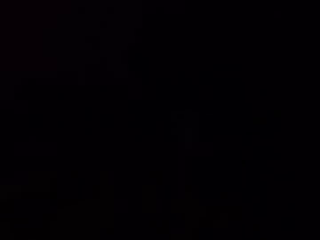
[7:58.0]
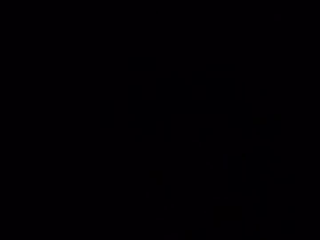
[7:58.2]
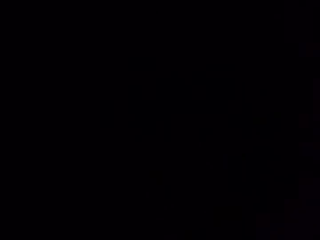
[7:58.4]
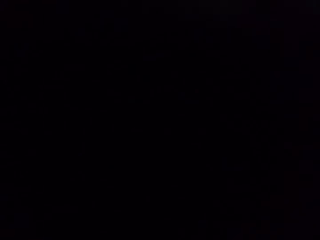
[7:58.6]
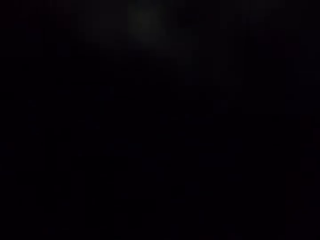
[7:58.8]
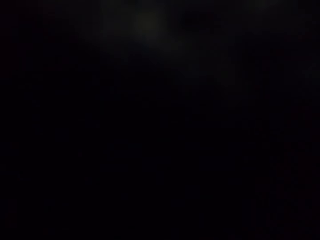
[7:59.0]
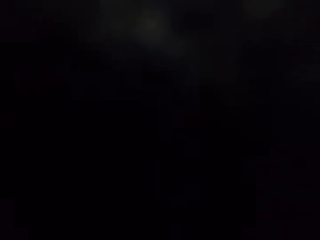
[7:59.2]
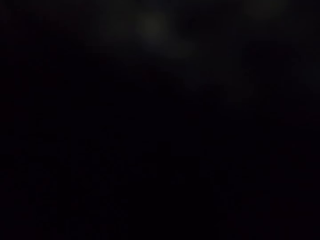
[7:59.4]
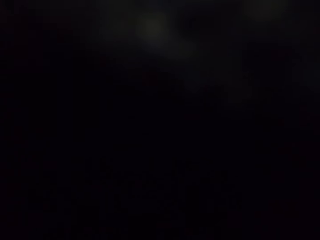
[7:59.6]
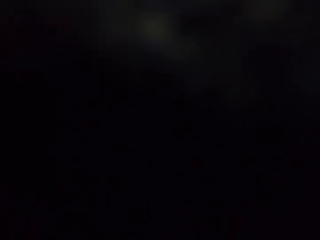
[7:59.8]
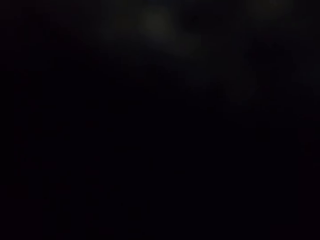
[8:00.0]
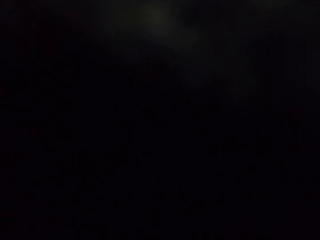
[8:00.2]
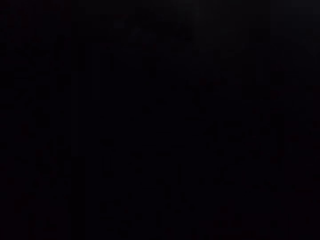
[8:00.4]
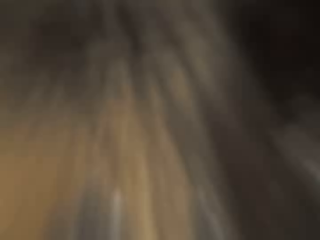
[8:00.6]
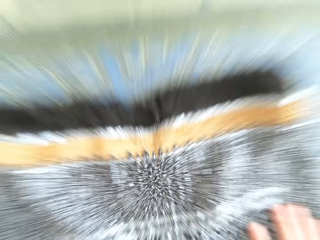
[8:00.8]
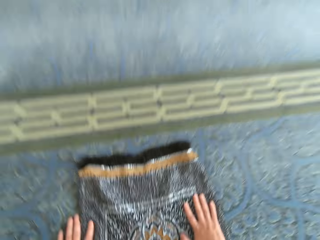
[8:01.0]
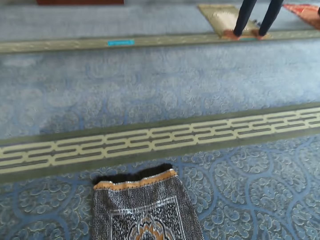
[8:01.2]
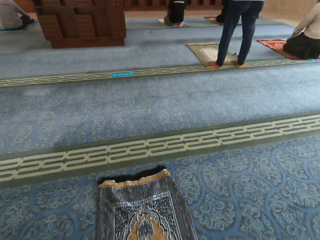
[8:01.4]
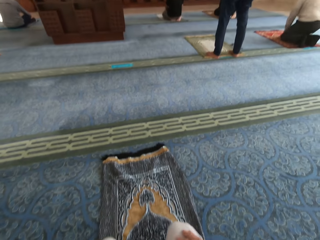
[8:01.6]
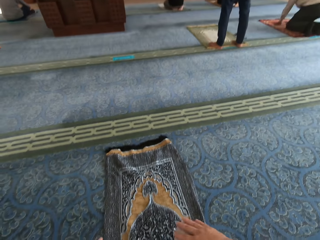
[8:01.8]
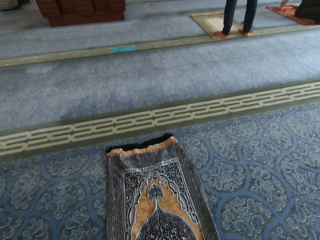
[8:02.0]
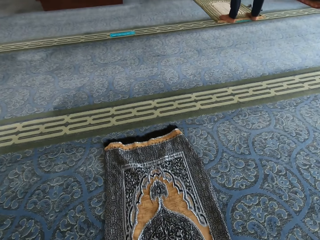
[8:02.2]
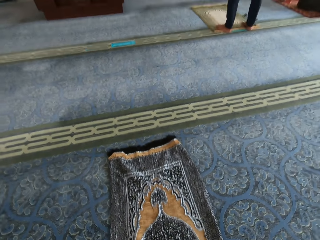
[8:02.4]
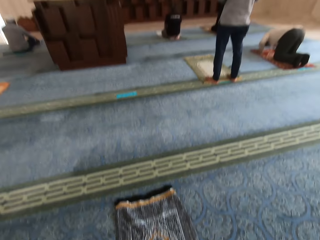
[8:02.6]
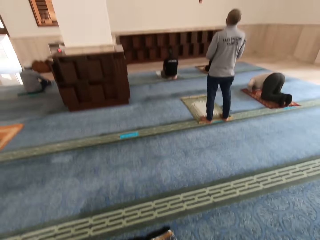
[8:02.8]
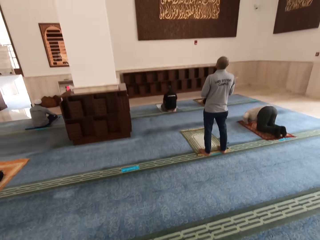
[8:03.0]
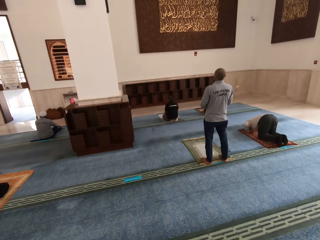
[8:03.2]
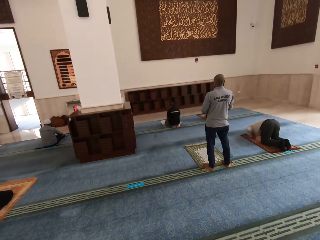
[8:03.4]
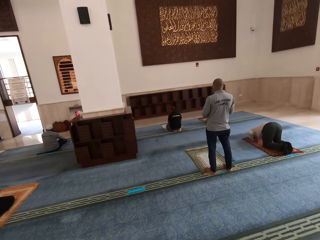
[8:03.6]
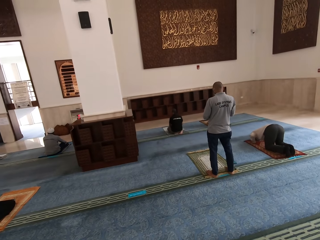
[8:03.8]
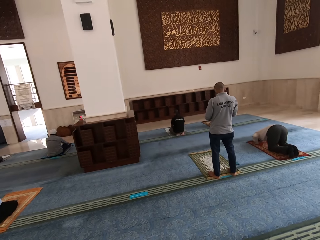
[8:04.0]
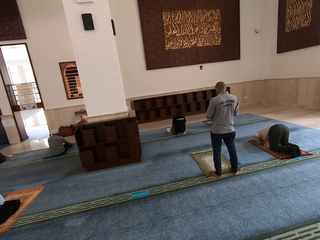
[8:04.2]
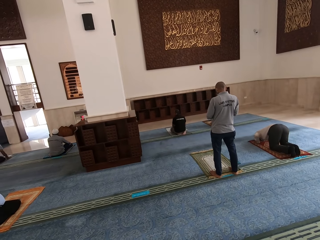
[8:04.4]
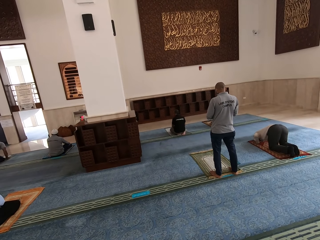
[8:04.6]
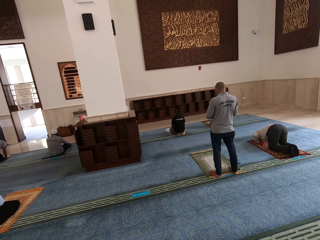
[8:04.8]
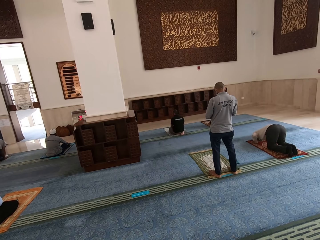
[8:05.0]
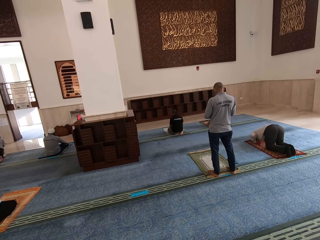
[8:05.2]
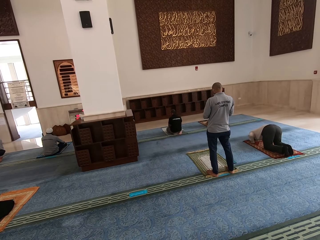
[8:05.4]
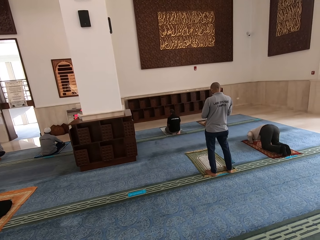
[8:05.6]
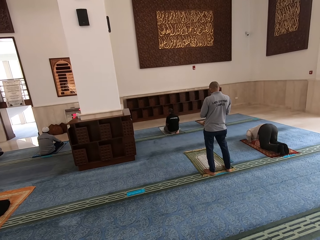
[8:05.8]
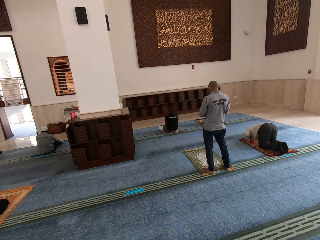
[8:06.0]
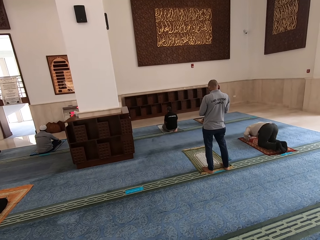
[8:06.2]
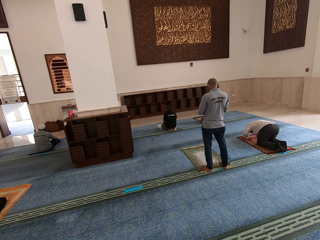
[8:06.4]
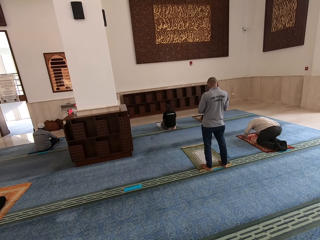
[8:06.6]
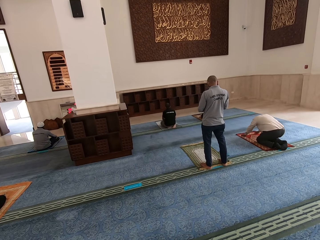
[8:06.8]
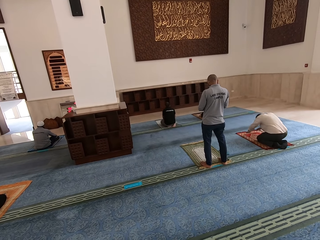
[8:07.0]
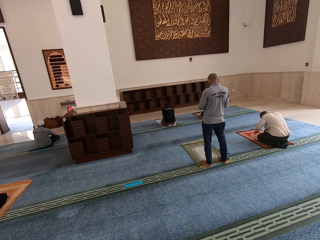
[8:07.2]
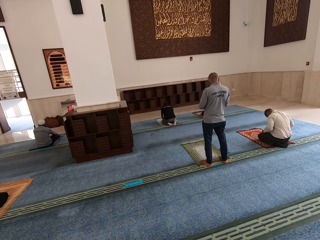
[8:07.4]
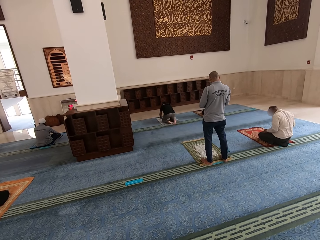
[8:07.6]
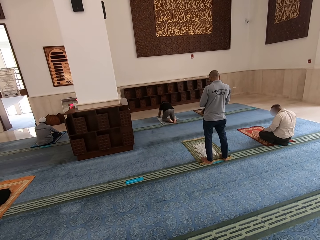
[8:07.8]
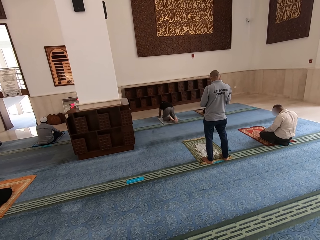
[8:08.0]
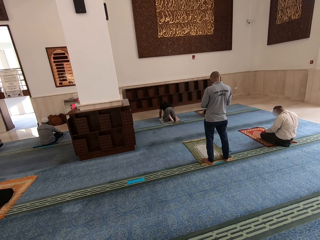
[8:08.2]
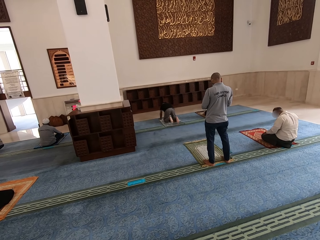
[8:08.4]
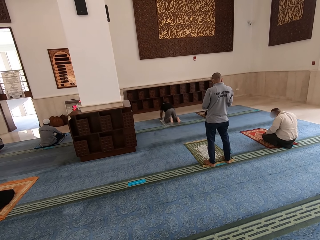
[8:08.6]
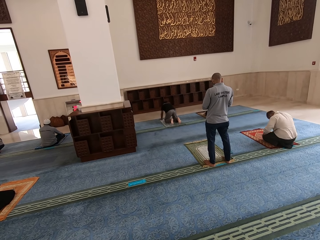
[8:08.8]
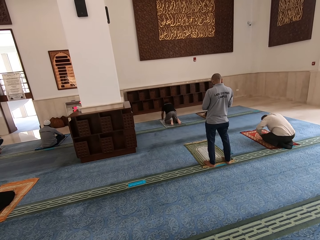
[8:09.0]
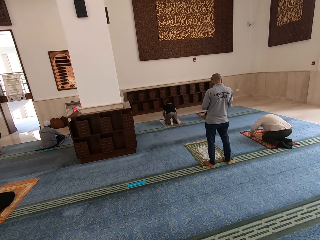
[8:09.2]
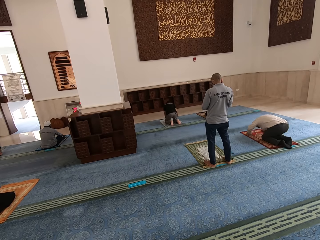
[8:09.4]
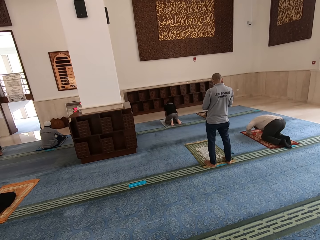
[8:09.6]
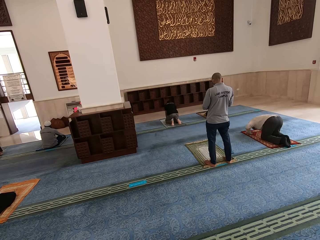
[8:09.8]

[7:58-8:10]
The camera wearer bends on the mat. They worship in a mosque. They rise up. They stand up.

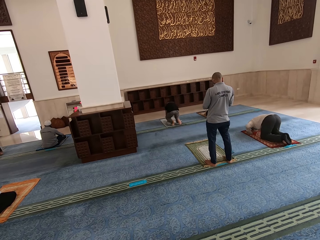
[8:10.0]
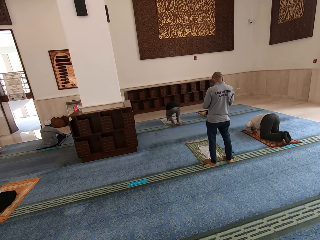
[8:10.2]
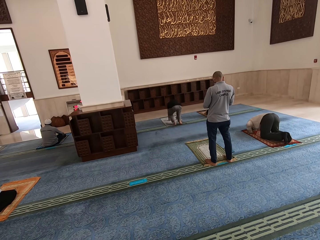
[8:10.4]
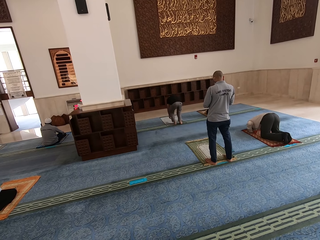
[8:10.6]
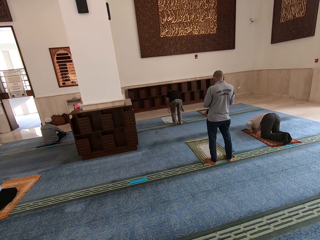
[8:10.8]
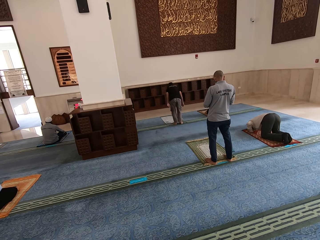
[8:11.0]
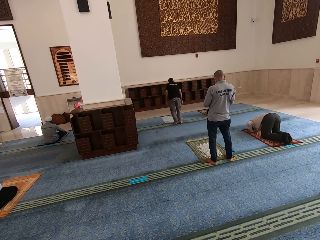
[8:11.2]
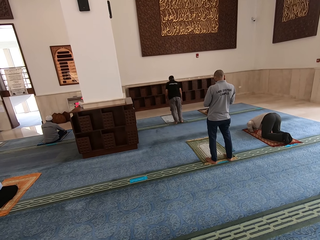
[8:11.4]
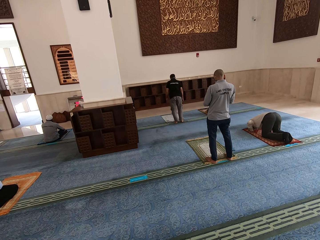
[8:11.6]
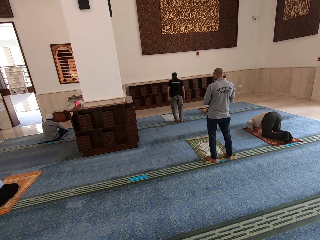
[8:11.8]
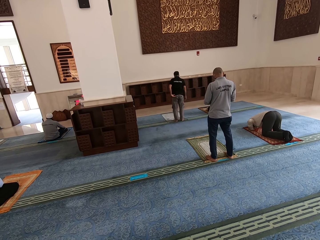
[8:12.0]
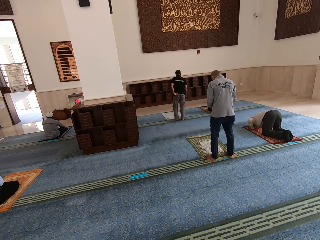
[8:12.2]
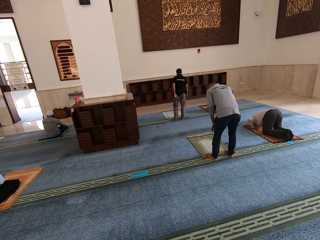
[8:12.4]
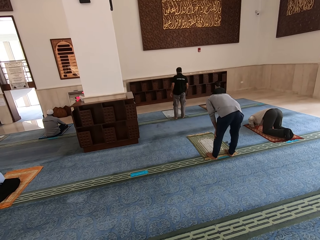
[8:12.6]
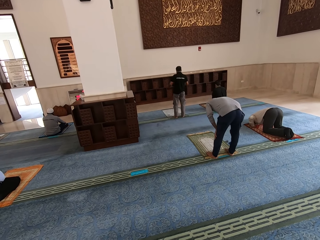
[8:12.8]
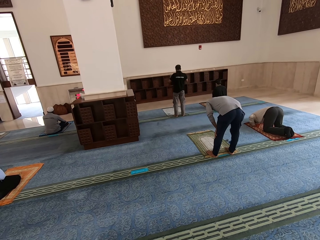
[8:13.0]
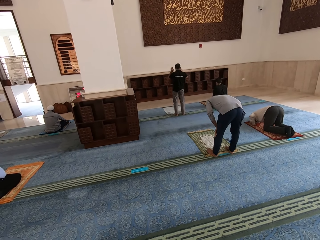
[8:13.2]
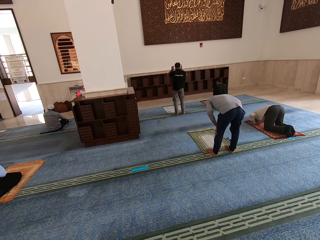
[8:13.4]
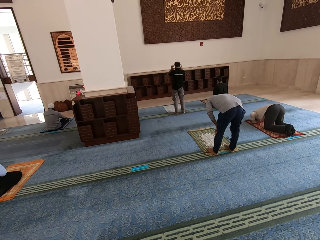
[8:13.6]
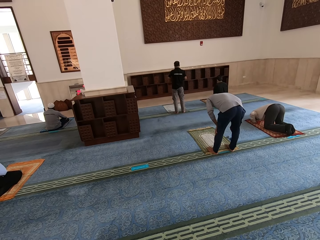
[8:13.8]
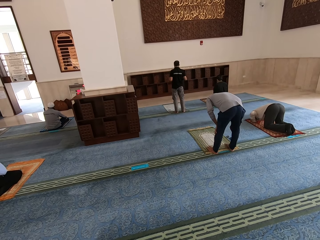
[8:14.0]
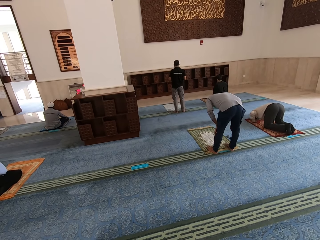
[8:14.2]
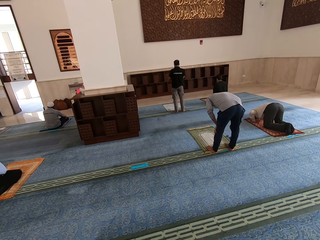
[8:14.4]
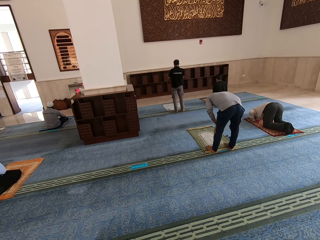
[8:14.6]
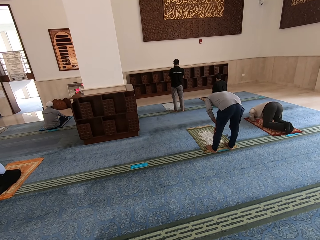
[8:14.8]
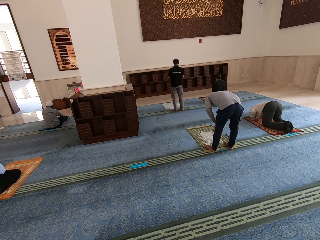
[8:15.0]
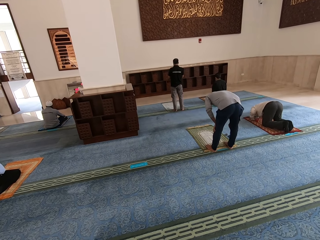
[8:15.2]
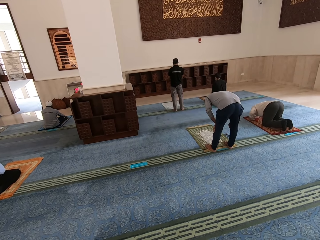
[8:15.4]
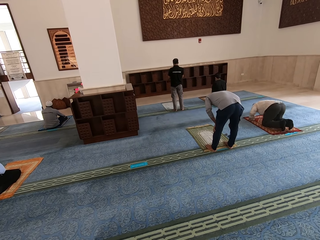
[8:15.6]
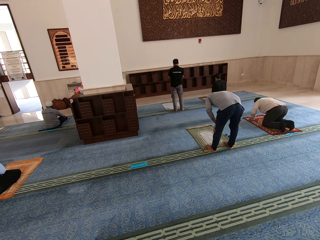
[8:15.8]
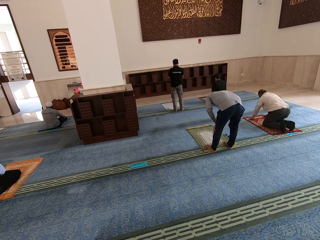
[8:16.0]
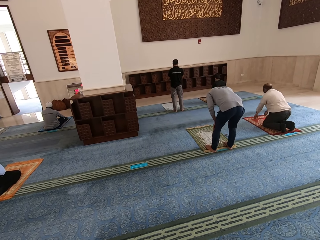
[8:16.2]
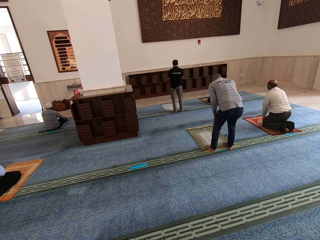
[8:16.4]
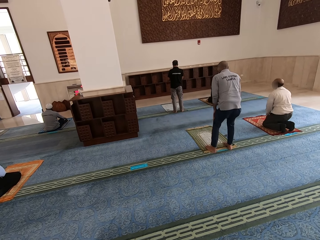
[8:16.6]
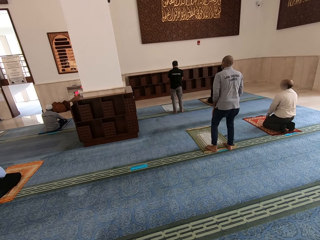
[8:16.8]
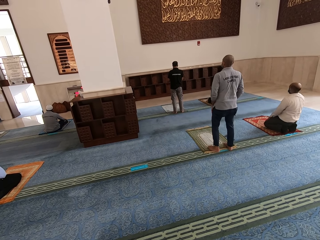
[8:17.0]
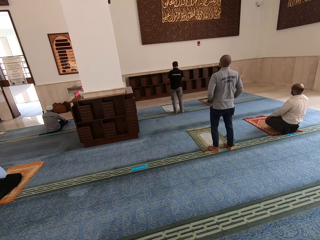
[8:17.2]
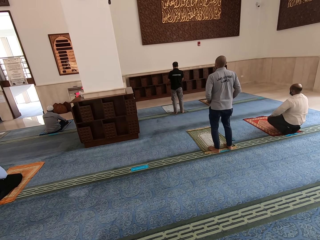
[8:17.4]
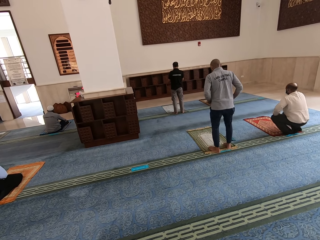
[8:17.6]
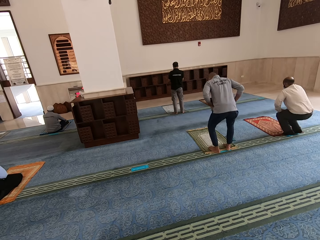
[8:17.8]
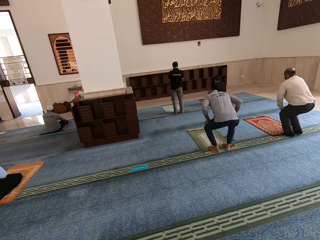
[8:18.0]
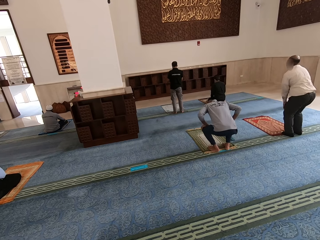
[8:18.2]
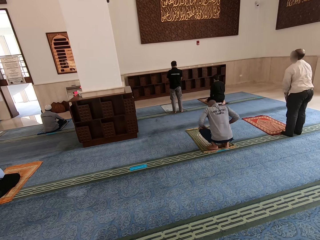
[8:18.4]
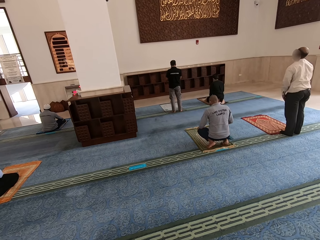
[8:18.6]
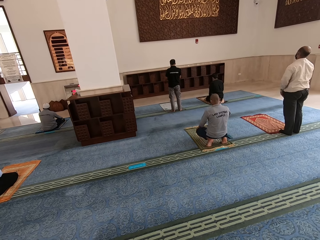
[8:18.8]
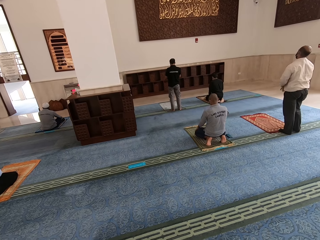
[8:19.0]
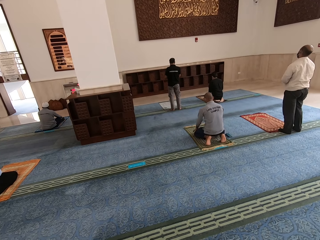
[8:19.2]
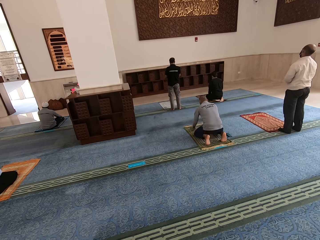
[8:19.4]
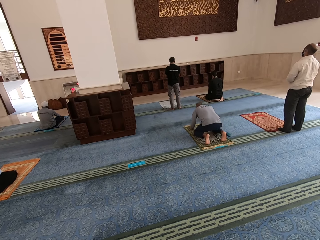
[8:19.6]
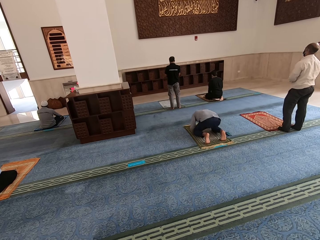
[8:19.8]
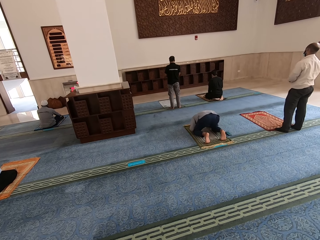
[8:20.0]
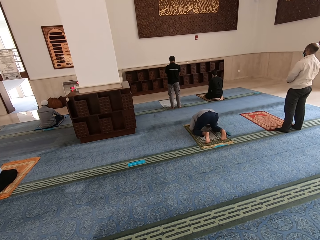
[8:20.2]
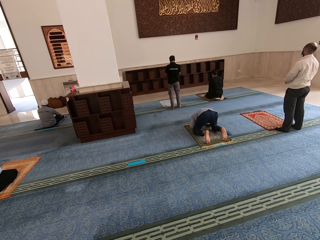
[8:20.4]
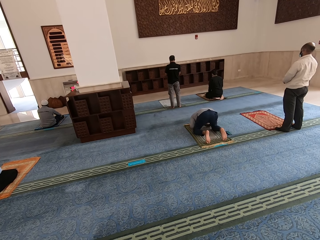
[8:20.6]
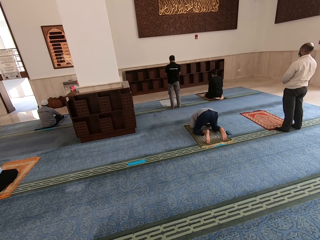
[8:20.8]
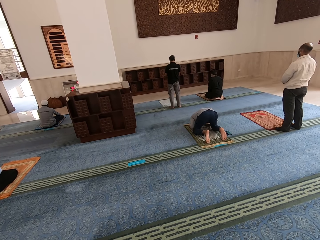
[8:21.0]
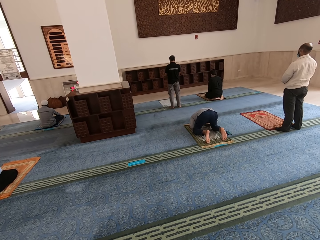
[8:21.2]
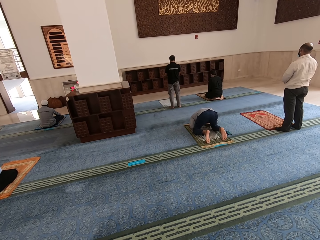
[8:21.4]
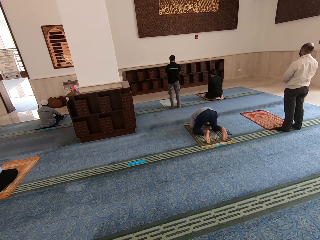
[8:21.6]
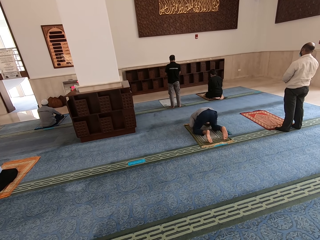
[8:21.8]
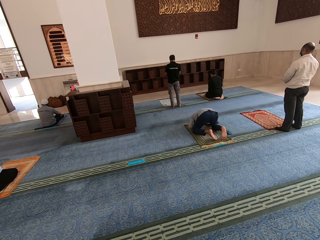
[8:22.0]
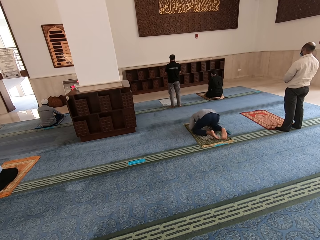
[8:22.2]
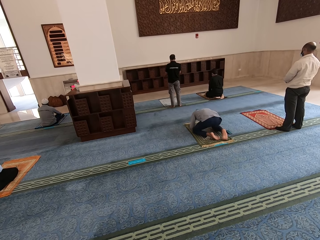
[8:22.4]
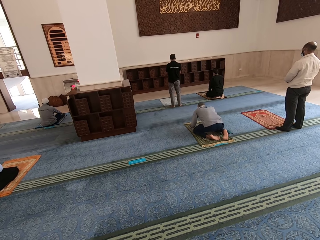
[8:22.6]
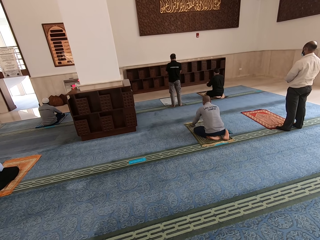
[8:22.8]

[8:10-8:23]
A person touches his knees. The person stands up, kneels on the mat and bends on the mat.
